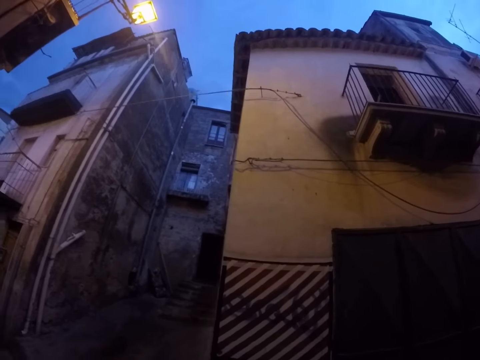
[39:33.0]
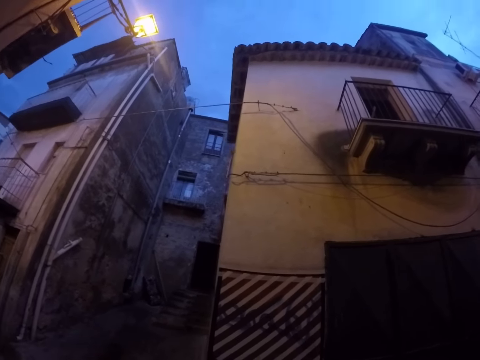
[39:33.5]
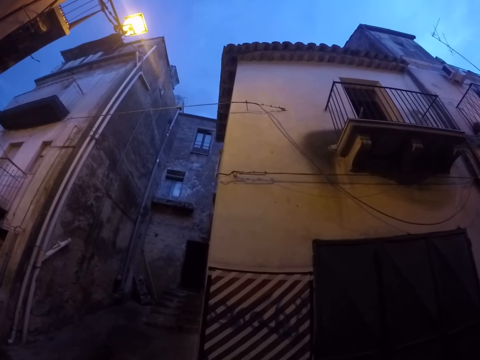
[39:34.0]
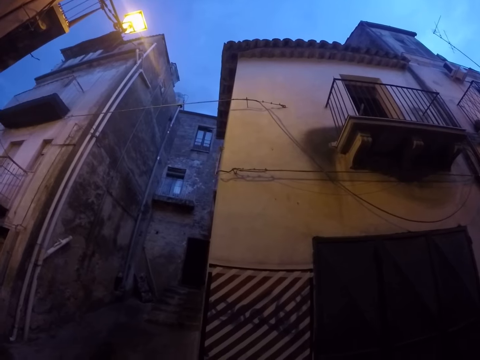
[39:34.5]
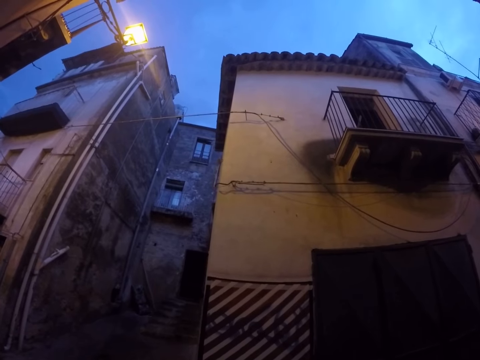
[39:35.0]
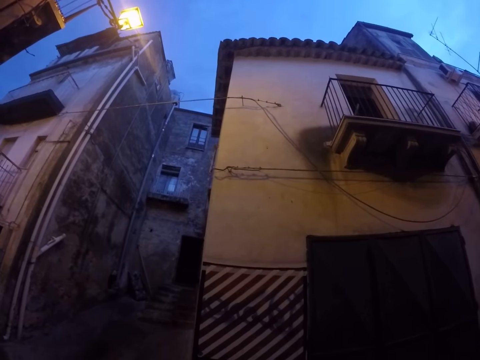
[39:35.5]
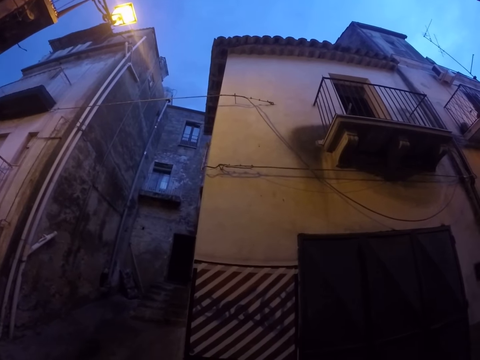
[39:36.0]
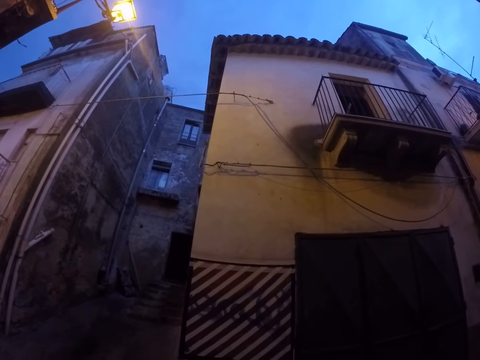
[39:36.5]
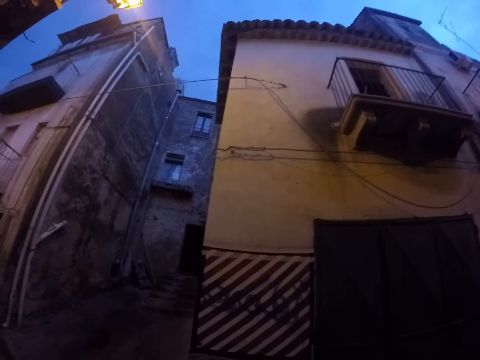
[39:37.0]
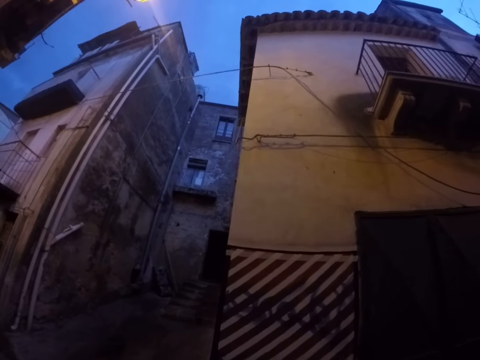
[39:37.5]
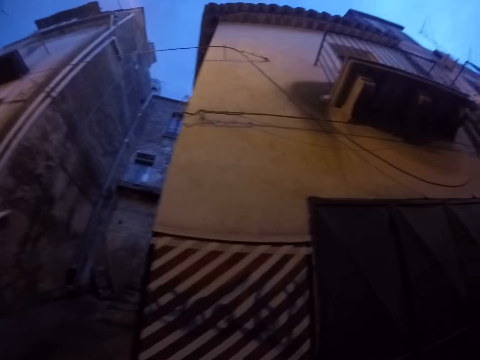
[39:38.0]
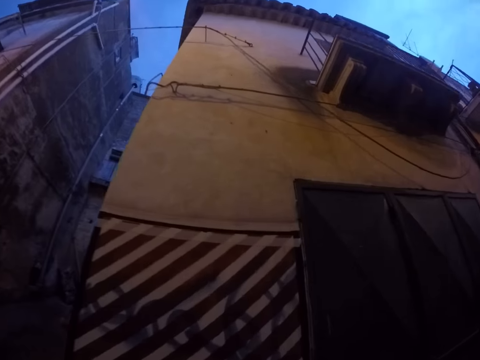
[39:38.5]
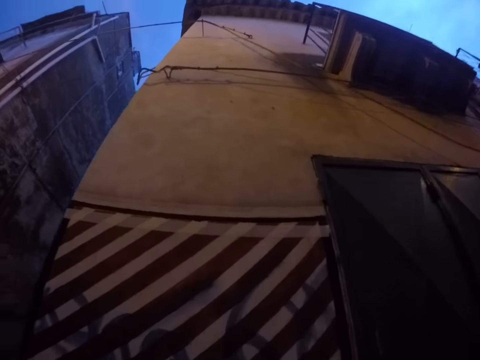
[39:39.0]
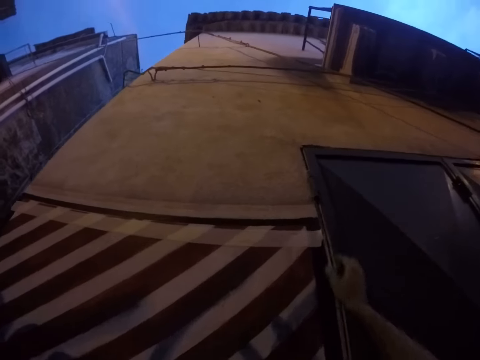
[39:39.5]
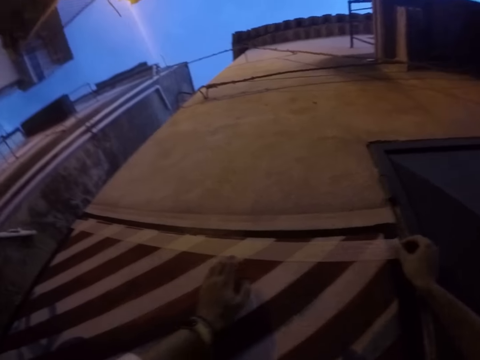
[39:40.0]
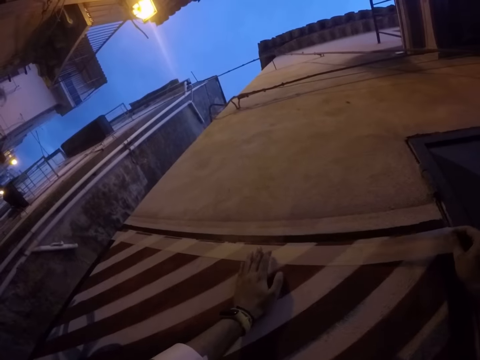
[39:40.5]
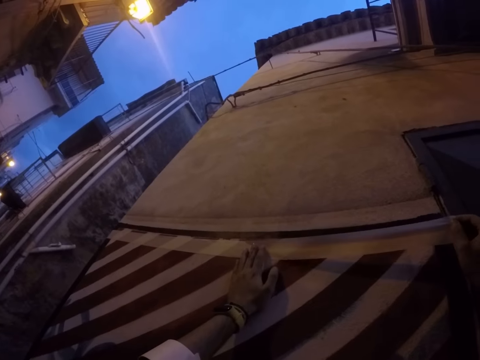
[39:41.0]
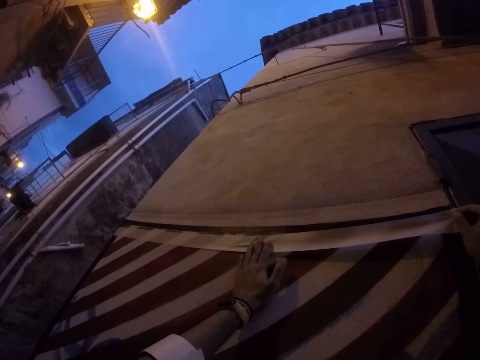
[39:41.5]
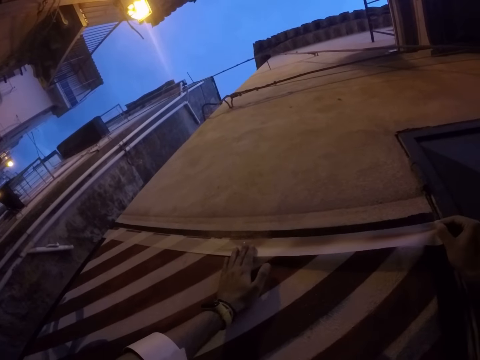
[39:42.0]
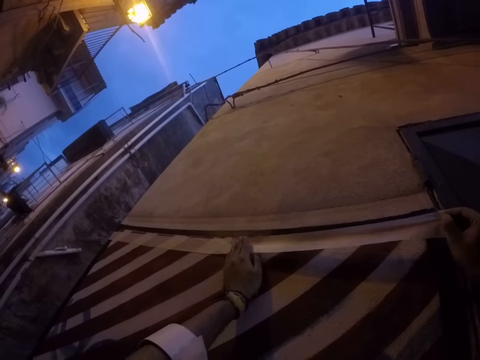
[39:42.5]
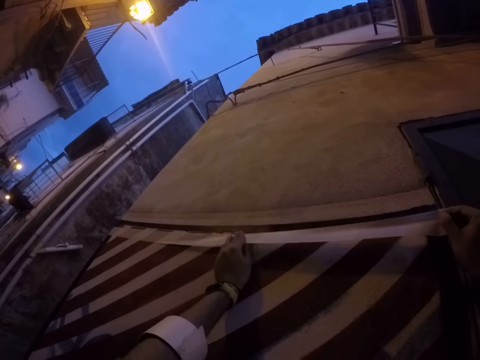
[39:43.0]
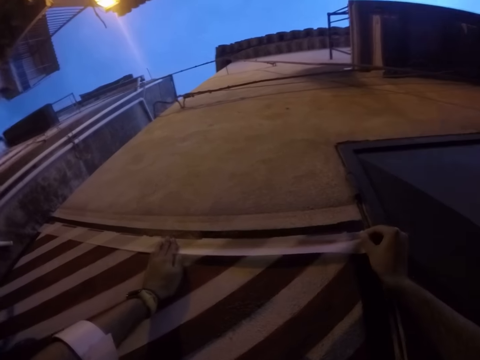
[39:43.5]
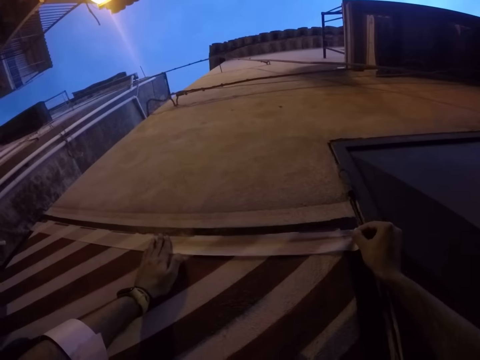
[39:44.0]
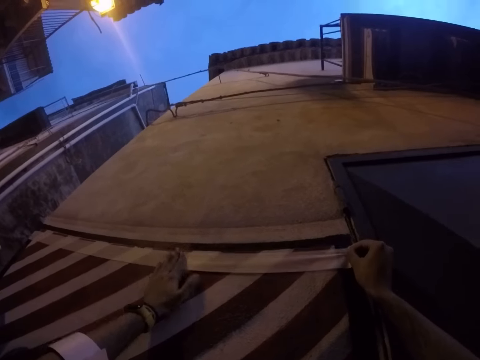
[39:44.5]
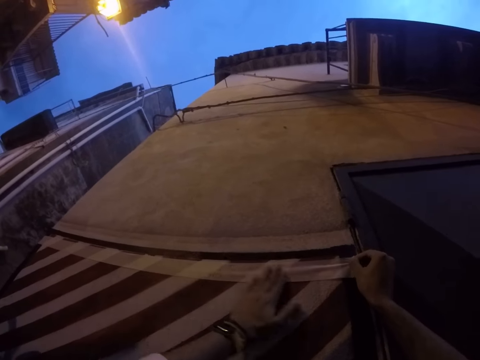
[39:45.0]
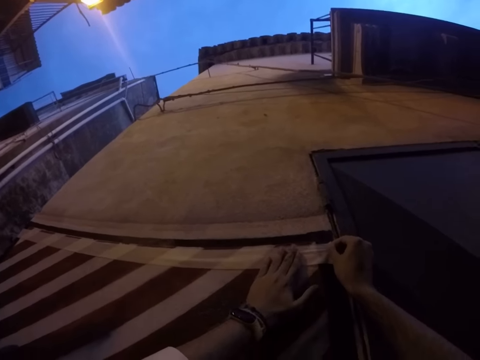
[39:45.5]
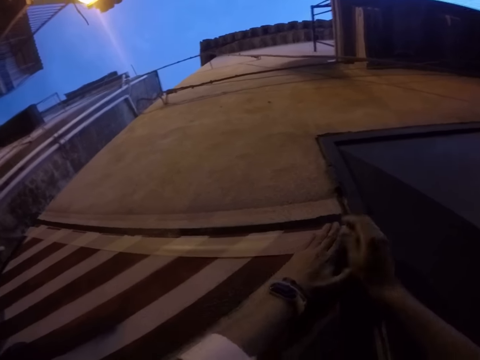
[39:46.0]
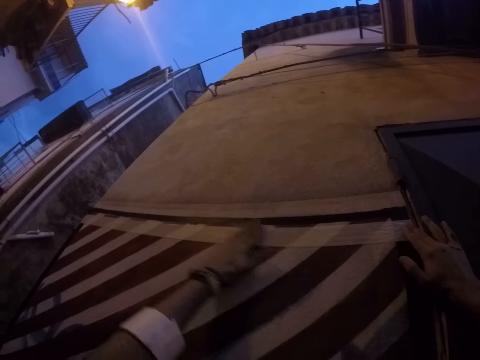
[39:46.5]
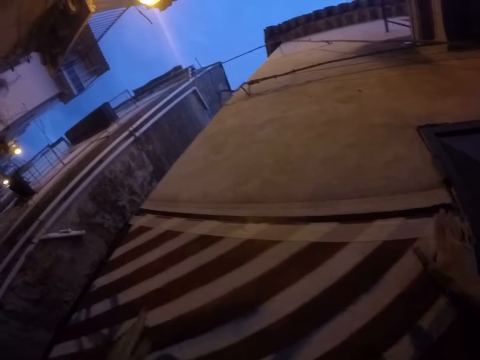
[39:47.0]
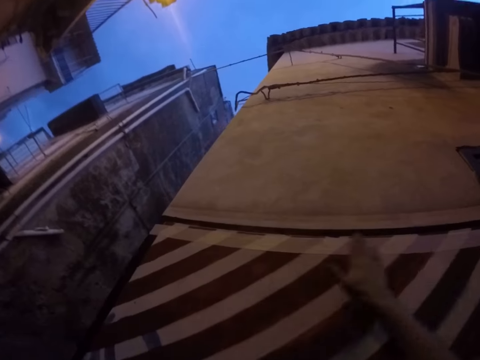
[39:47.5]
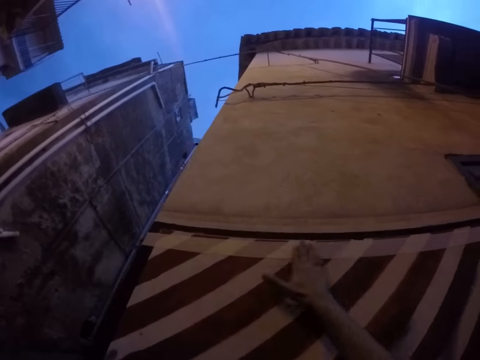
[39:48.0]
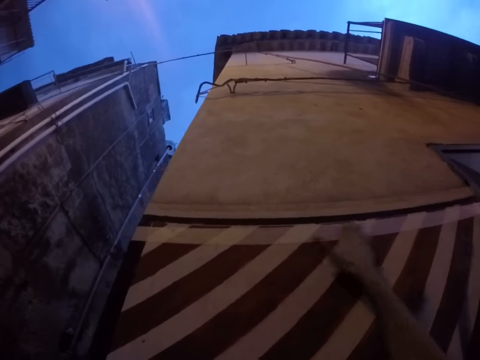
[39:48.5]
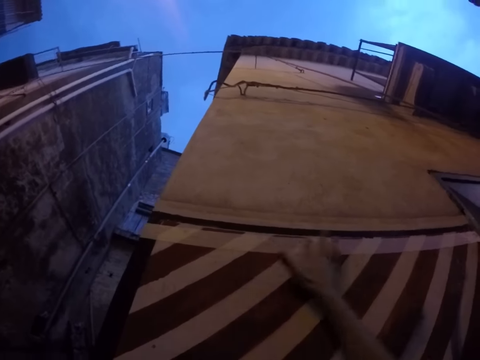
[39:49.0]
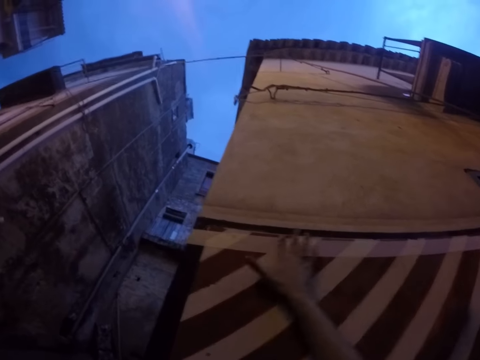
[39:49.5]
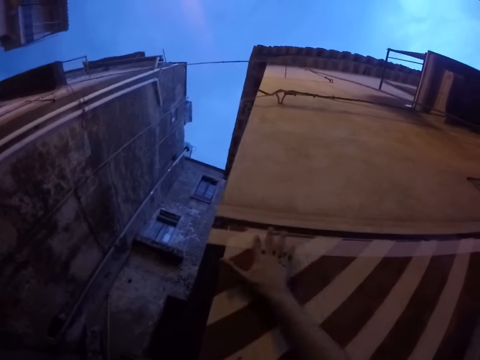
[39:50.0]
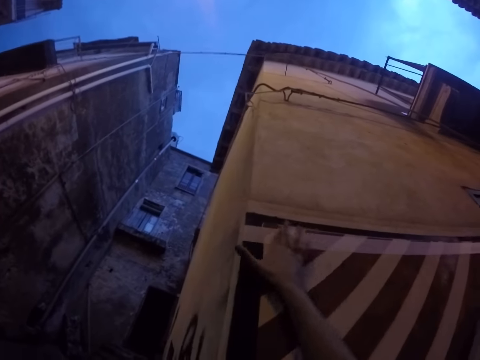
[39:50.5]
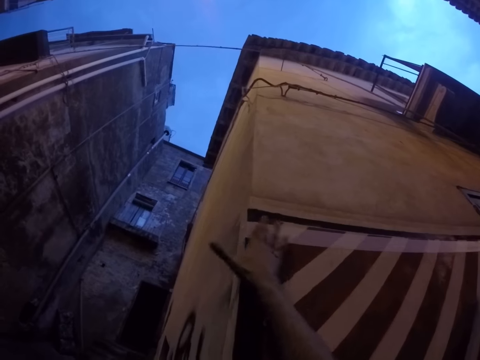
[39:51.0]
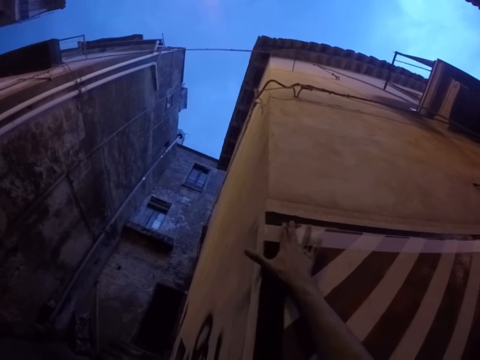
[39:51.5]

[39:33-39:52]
The camera wearer adjusts a measuring tape on the wall. She opens the masking tape on the wall with her right hand. She places the masking tape on the wall with both hands. She sticks the masking tape on the wall.

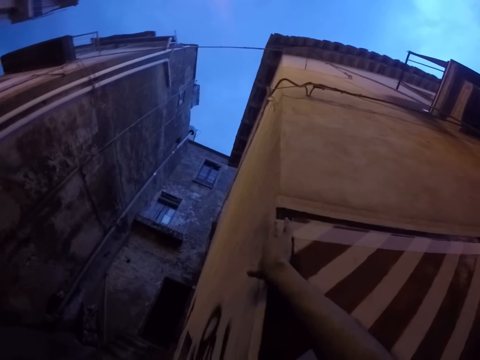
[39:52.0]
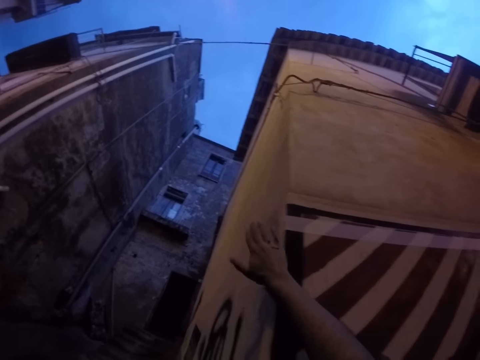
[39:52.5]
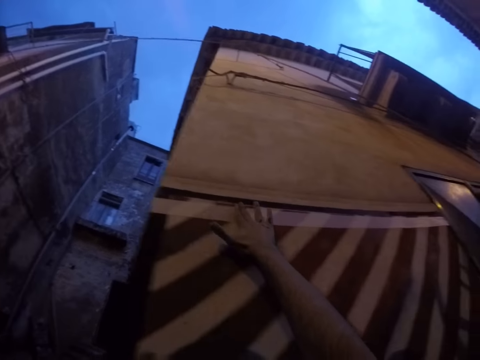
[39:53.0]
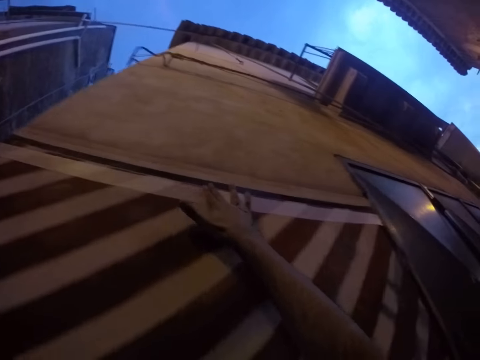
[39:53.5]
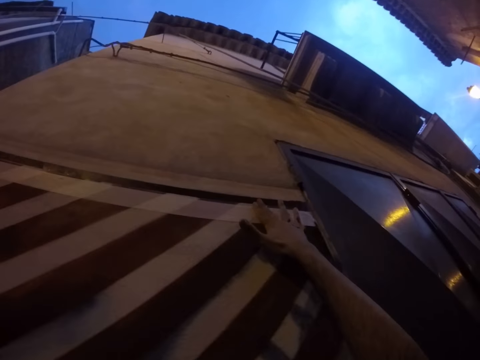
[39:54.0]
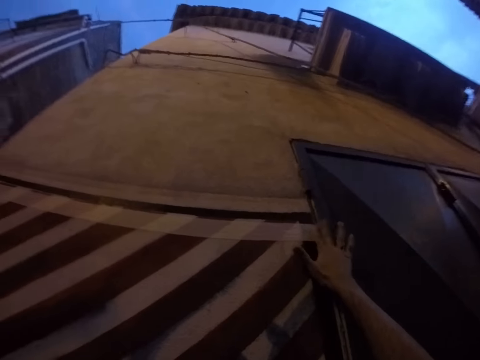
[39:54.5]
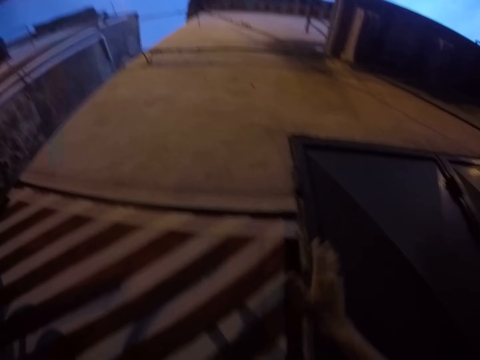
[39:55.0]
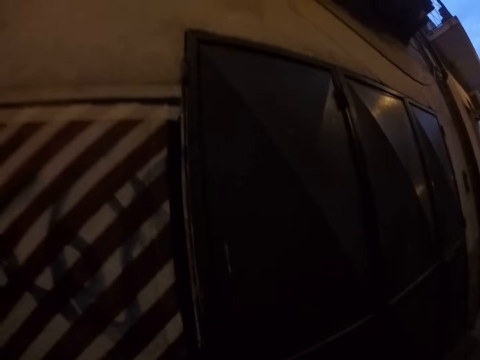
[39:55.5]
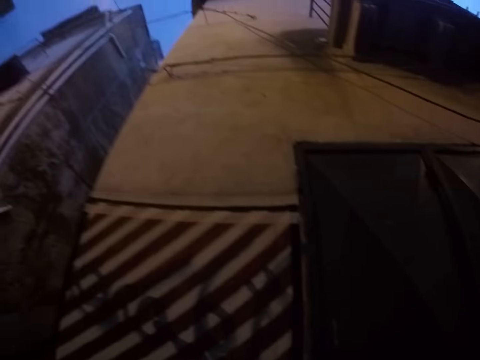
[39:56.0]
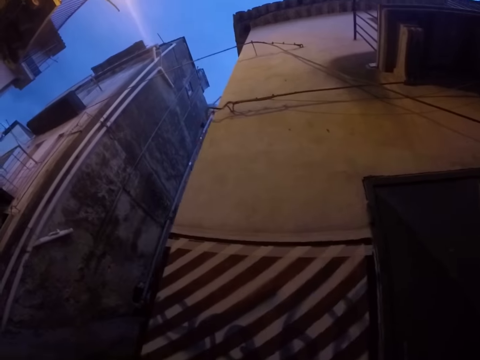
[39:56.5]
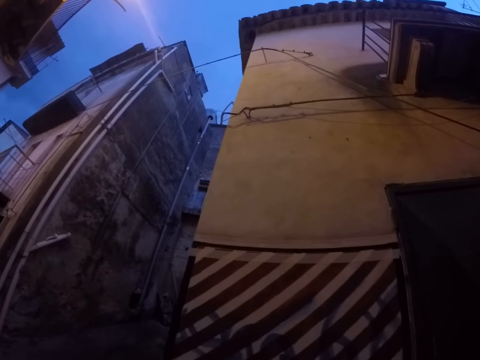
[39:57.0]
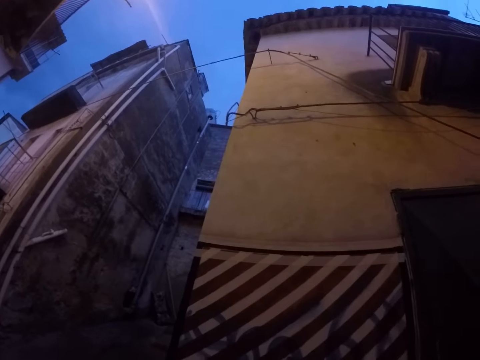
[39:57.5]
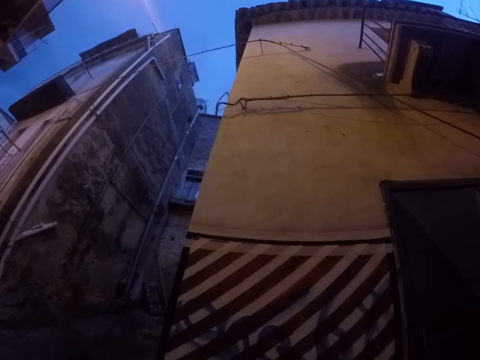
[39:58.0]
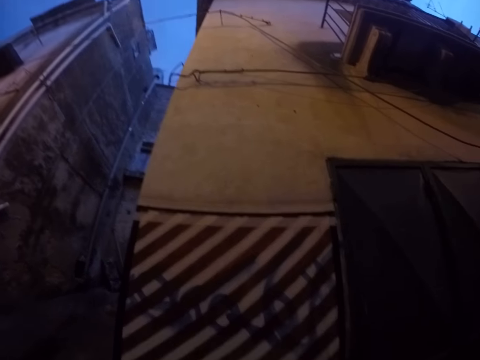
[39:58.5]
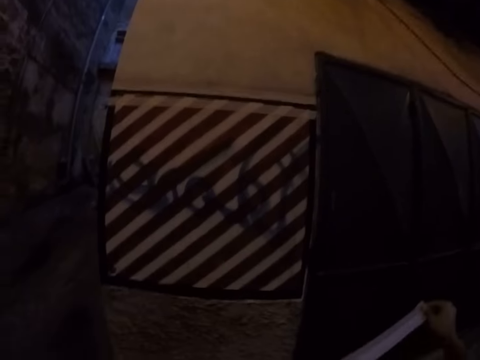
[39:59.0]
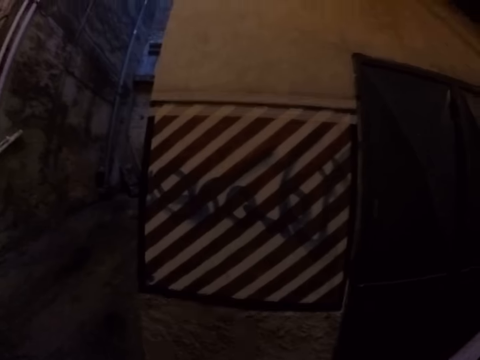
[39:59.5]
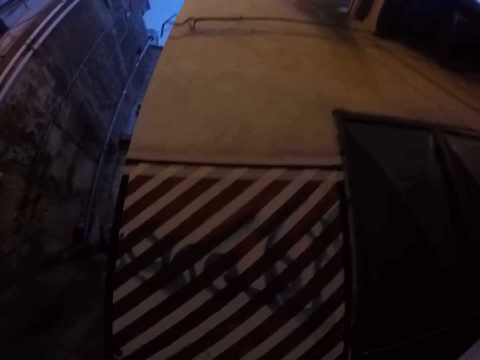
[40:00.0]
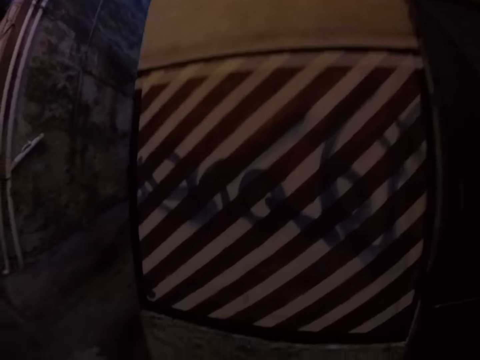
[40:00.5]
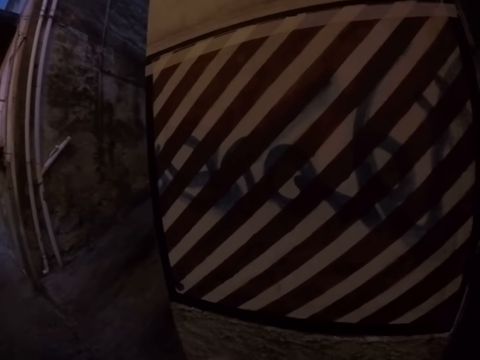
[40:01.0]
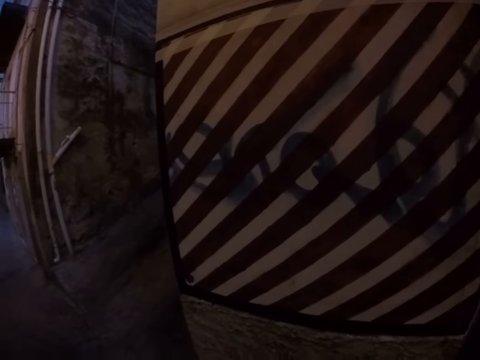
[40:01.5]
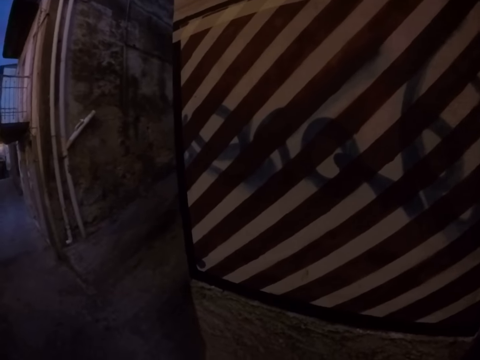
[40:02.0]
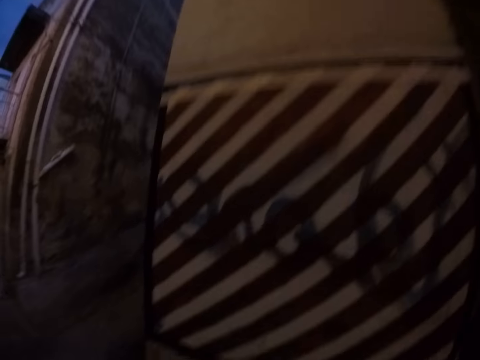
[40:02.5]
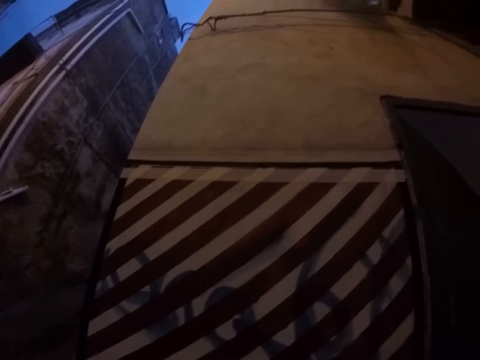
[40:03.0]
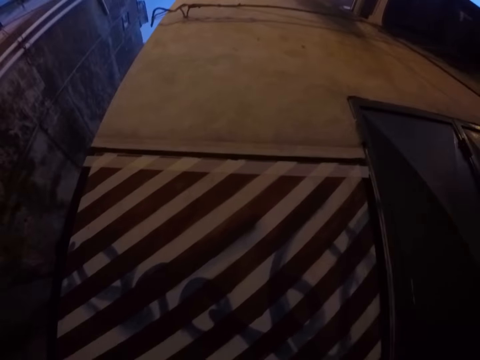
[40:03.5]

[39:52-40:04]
The camera wearer looks at the wall.
